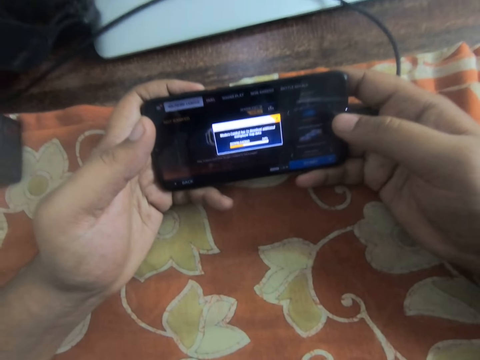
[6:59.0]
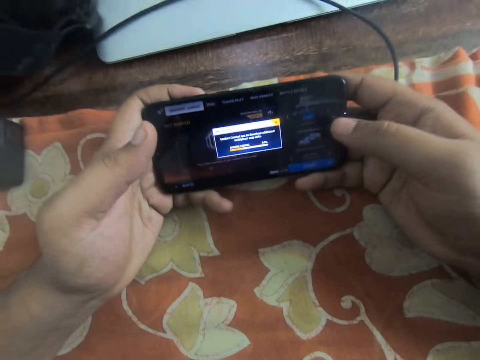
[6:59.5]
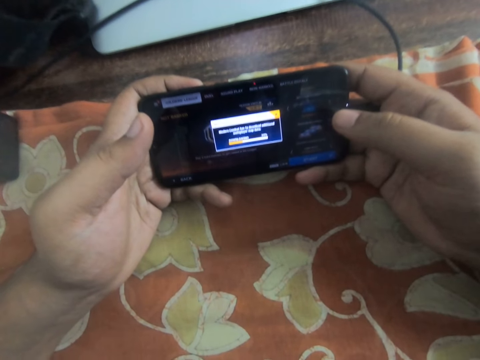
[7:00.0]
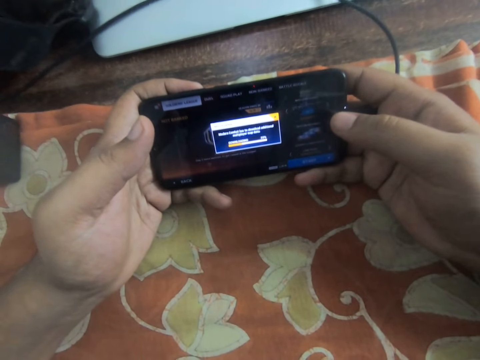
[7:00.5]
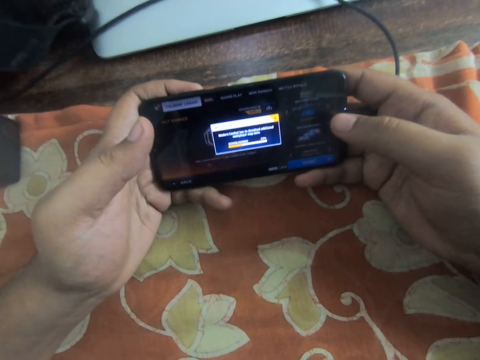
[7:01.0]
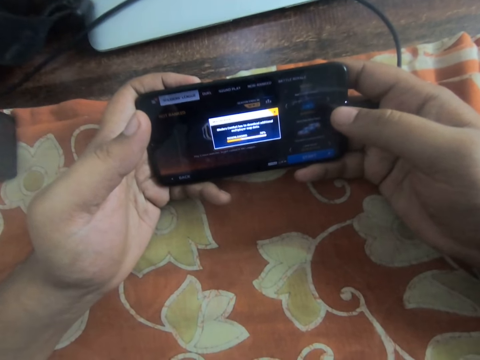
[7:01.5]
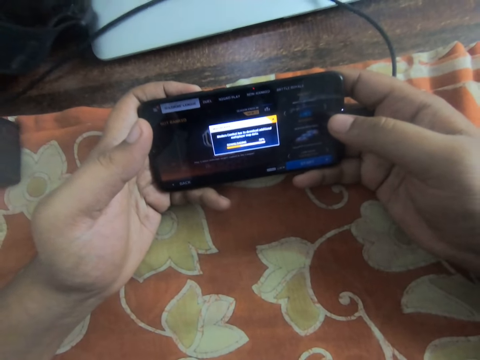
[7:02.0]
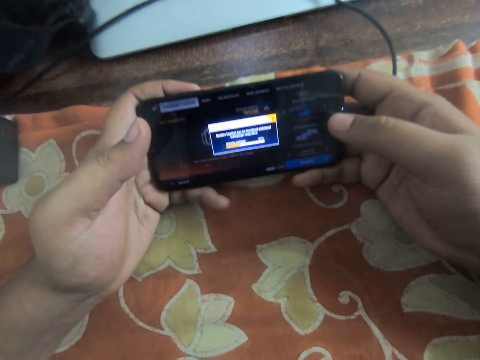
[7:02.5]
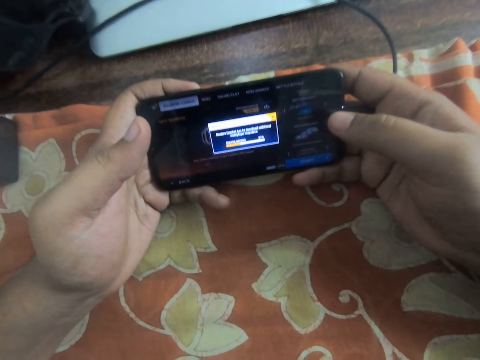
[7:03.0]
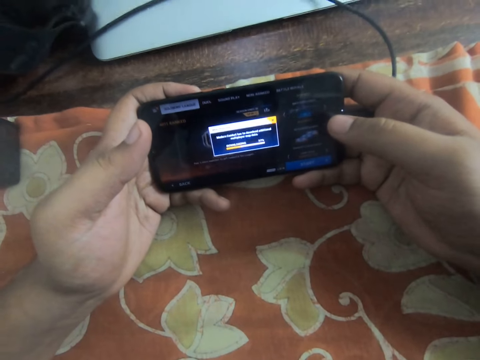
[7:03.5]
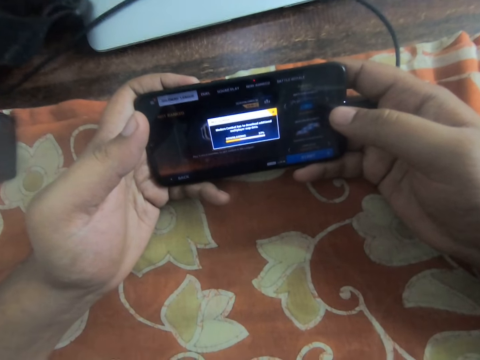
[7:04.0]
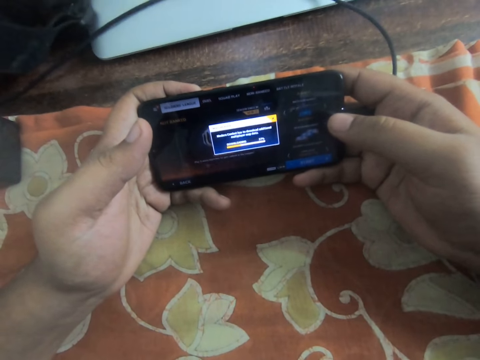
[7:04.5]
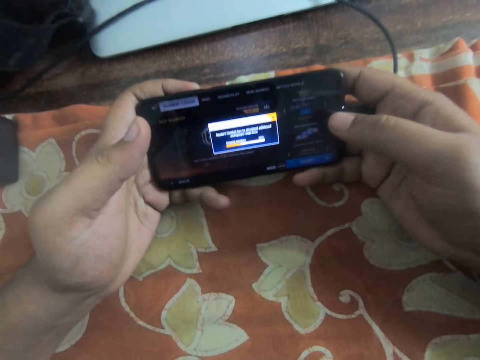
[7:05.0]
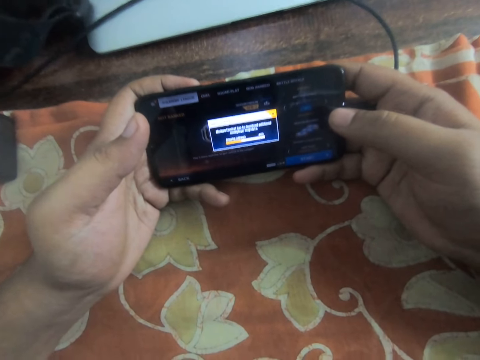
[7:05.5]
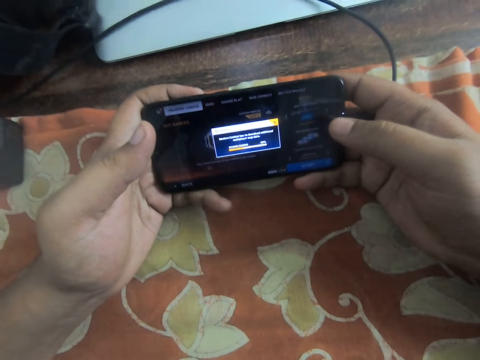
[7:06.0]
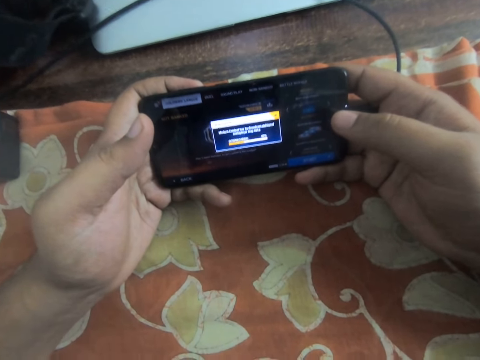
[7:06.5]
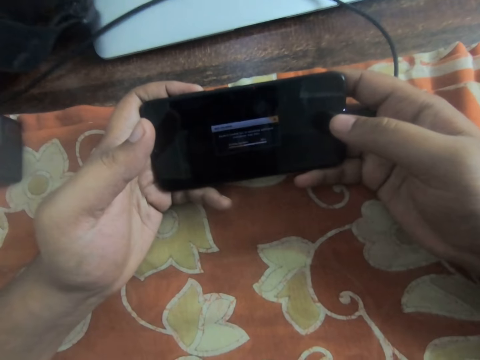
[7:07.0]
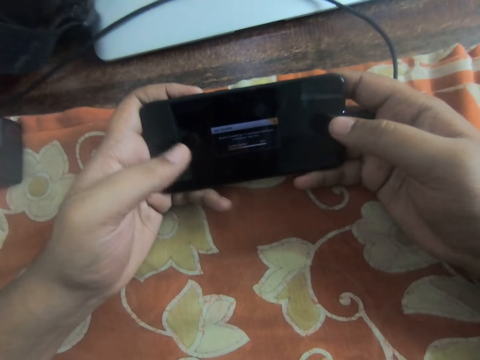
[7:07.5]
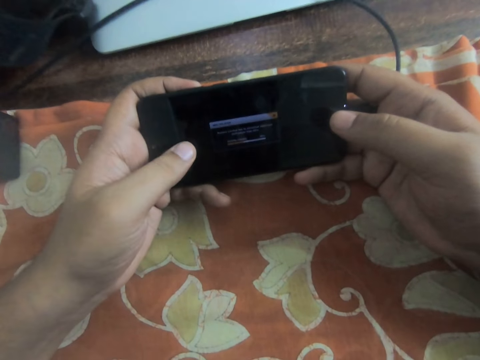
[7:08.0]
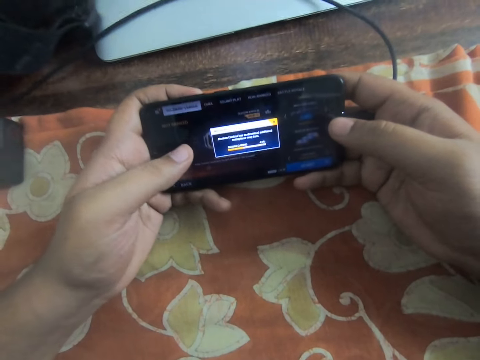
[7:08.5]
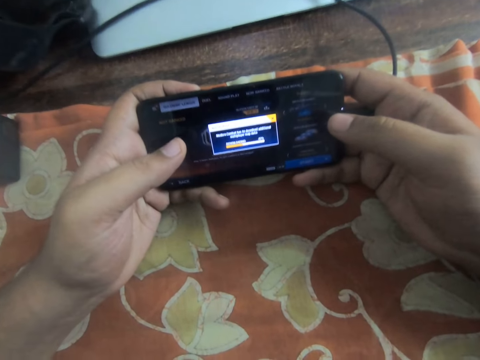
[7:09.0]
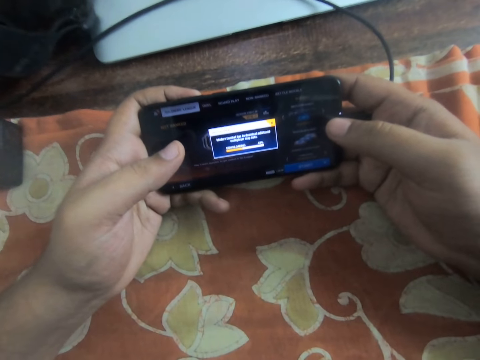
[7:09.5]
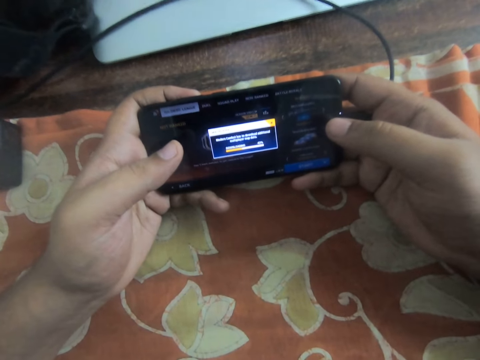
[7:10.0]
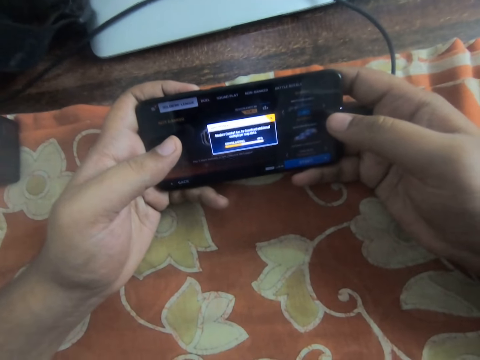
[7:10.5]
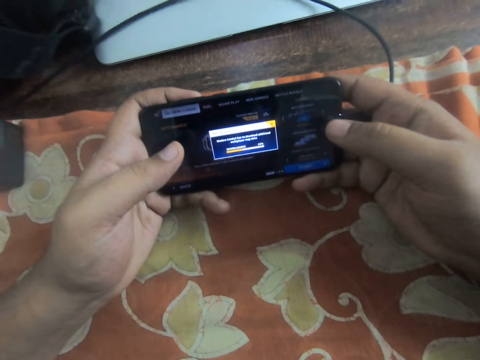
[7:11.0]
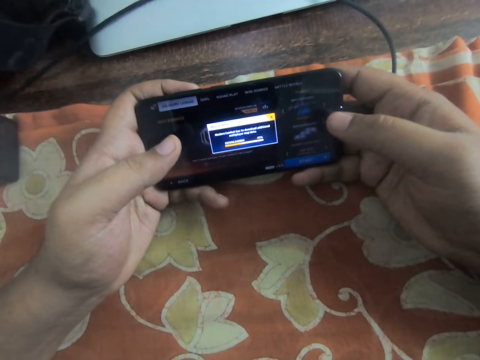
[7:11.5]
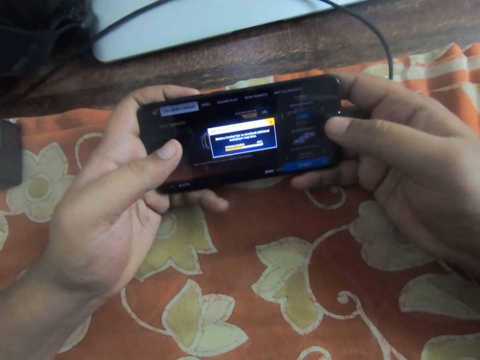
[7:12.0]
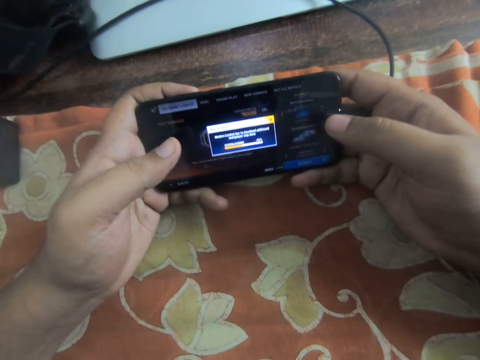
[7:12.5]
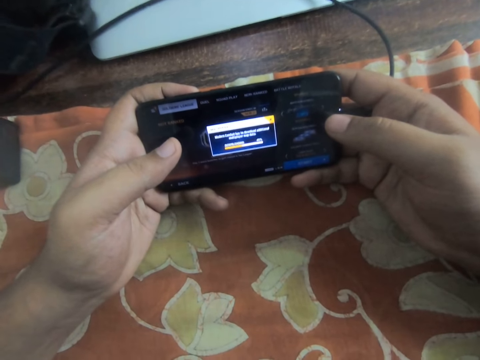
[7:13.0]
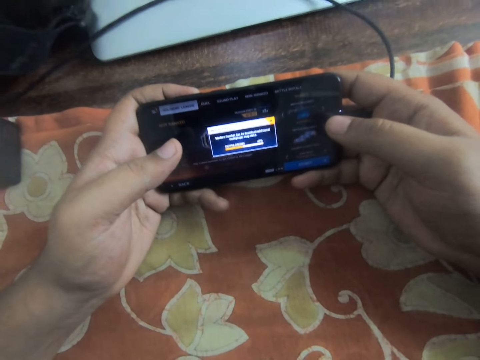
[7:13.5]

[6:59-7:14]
The camera wearer taps on the phone screen. They continue staring at the phone.

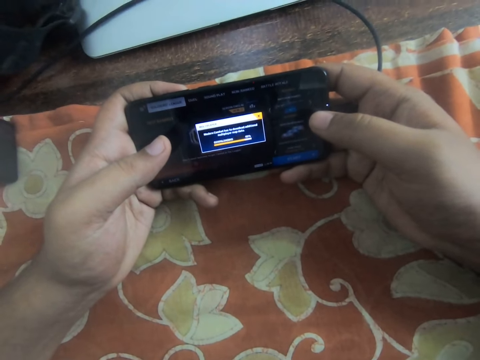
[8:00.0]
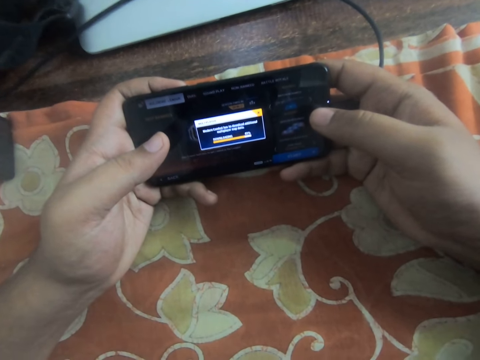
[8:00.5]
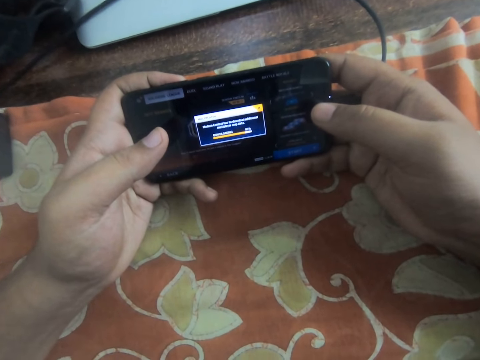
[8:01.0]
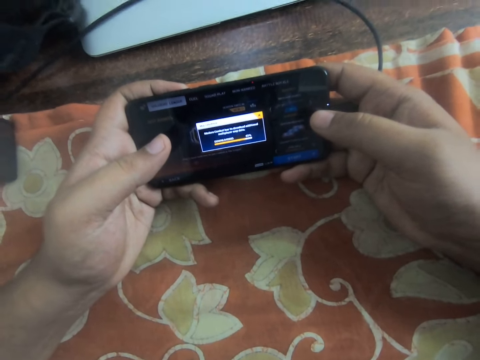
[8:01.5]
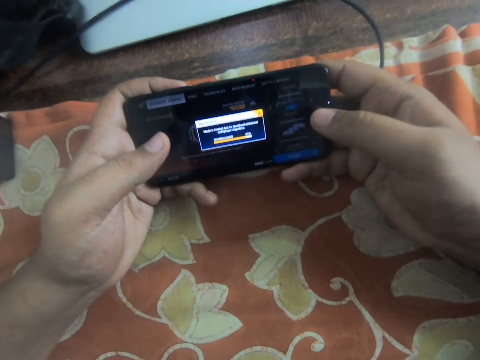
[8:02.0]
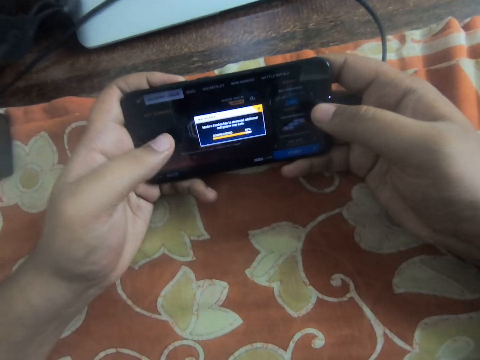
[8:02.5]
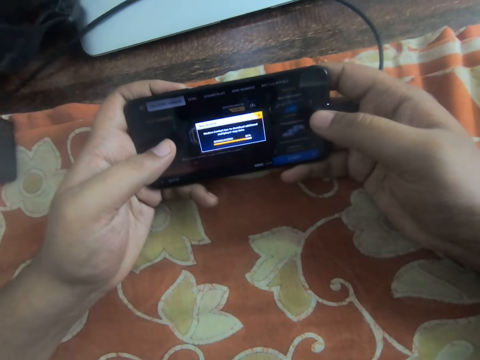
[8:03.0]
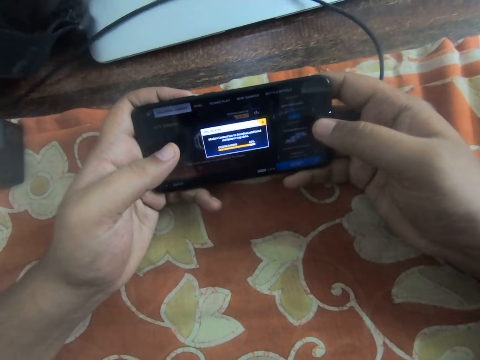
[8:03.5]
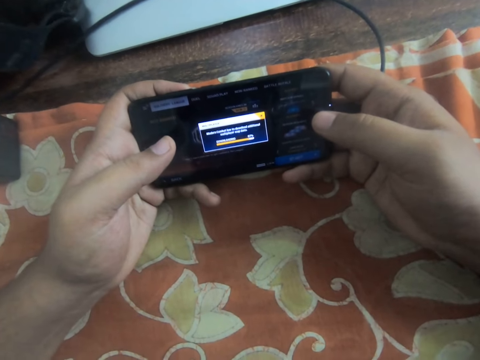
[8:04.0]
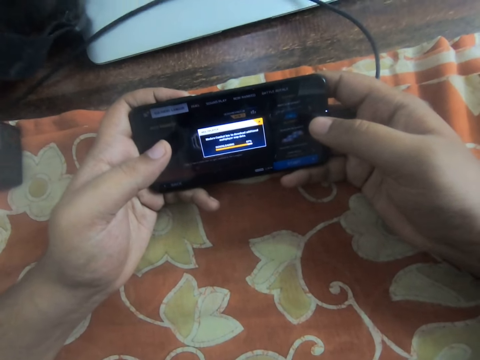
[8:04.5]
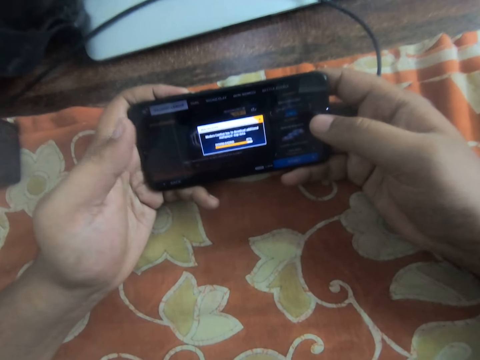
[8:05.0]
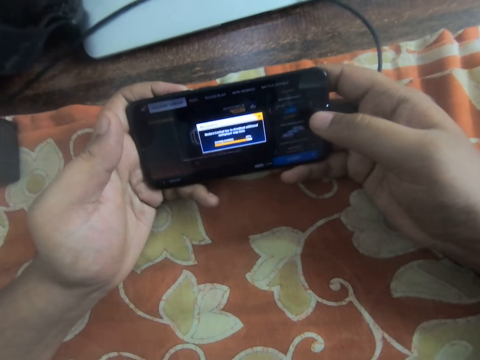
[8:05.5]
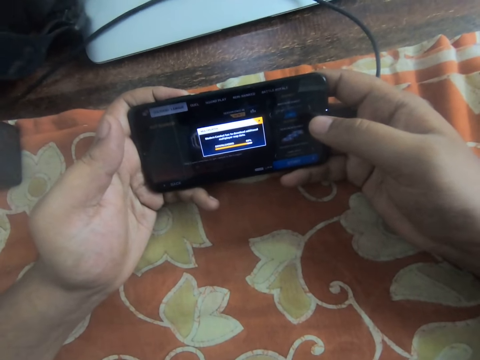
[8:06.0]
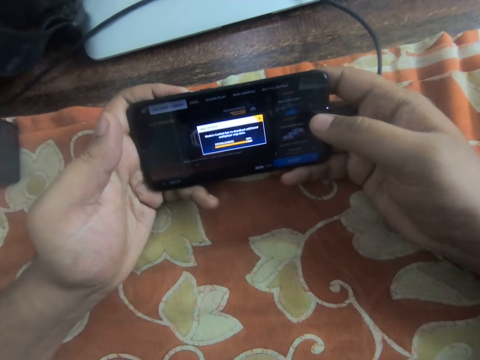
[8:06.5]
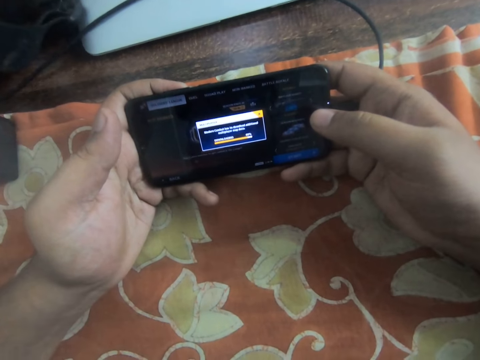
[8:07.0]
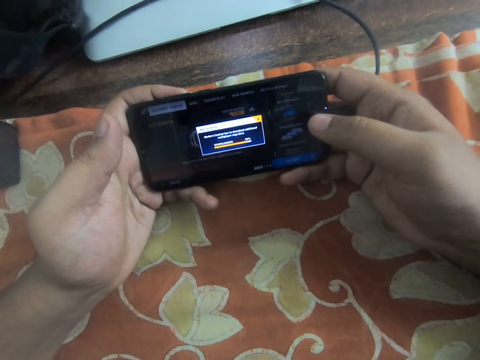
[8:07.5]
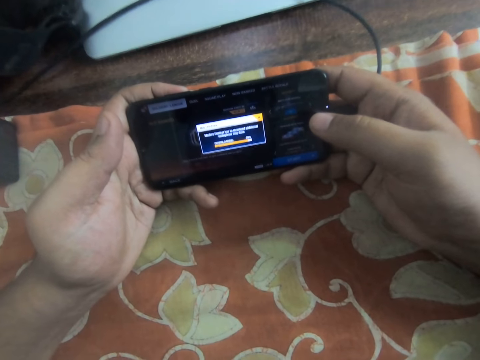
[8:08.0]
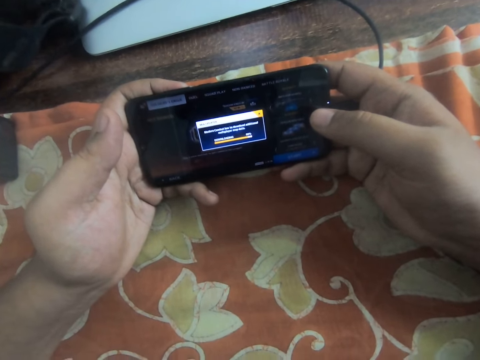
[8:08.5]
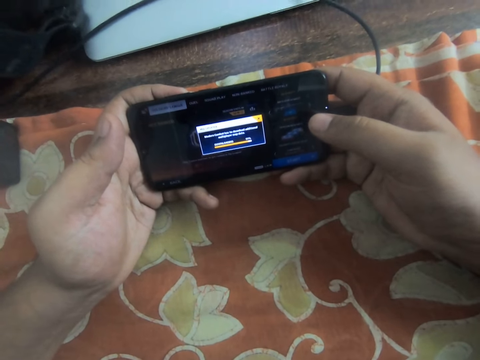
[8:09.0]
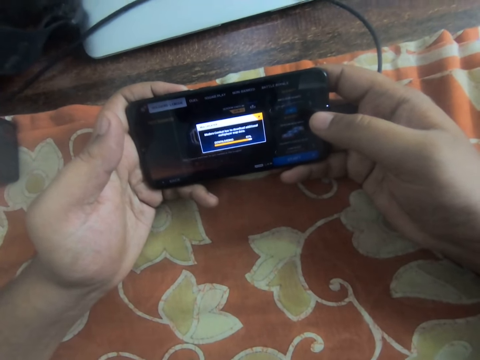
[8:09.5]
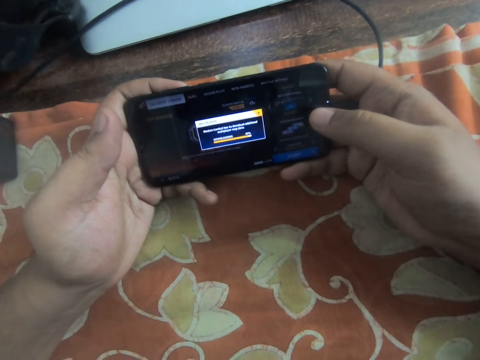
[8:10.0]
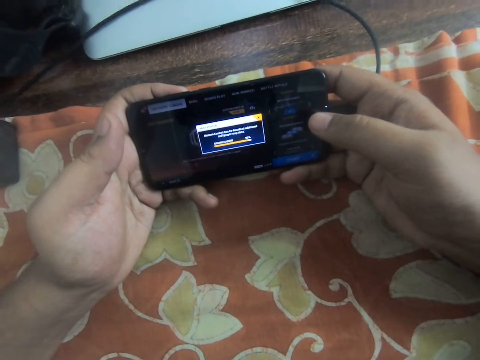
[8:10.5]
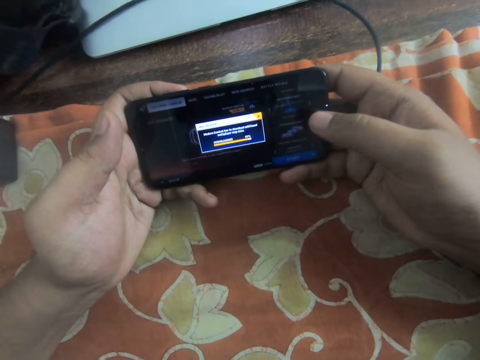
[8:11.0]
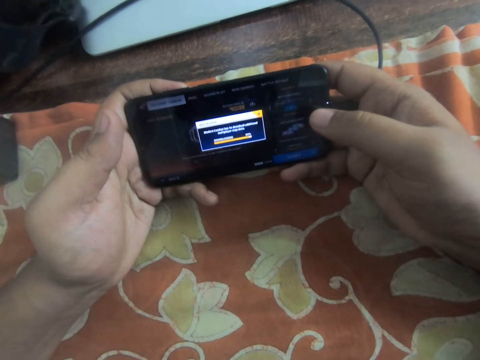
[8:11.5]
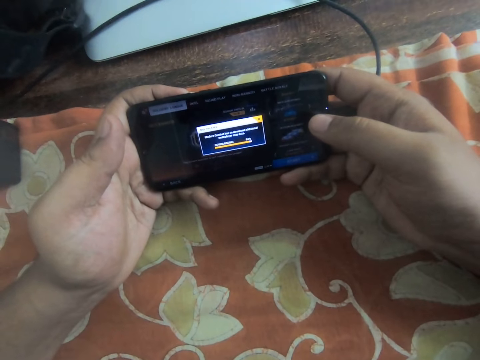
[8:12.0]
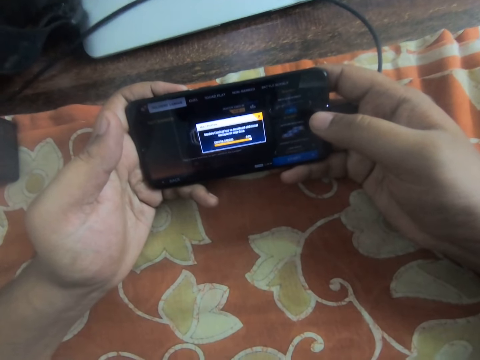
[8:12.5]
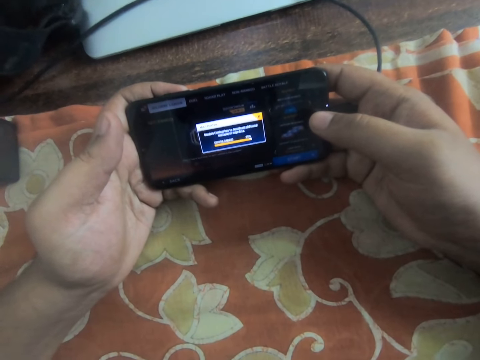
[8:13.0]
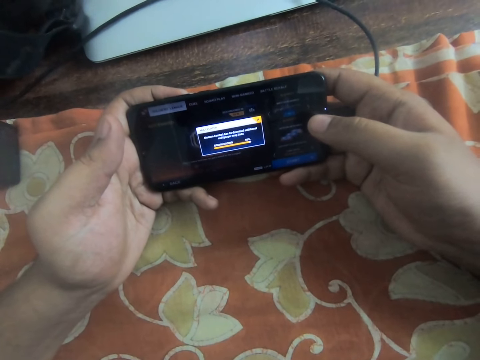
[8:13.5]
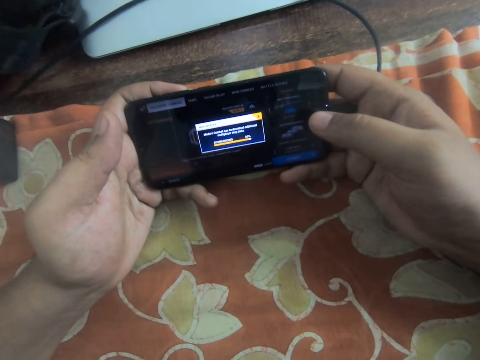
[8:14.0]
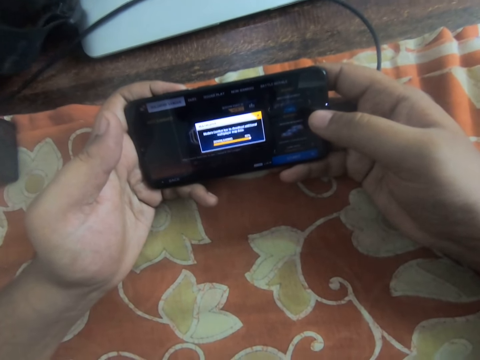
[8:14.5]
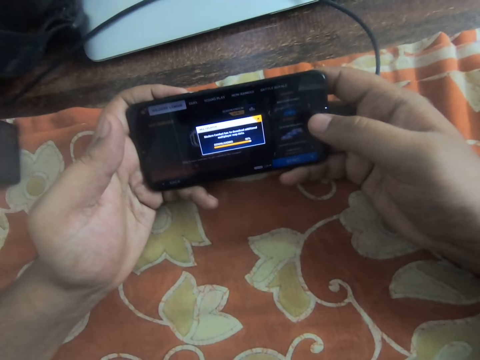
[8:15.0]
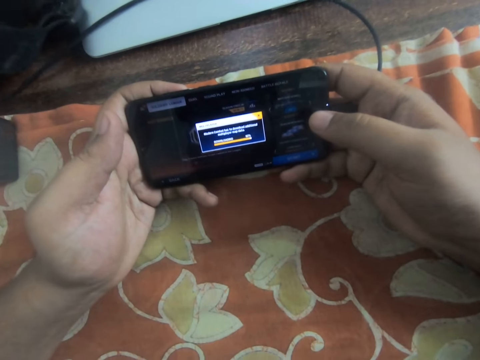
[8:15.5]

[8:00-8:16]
The camera wearer presses the phone. They continue staring at the phone.
